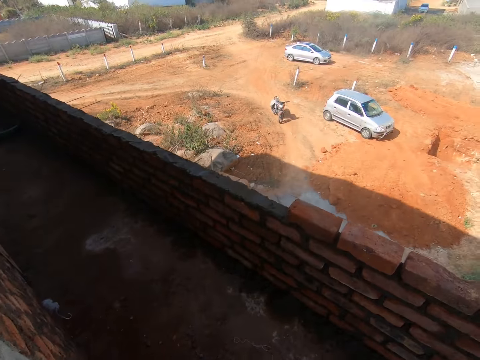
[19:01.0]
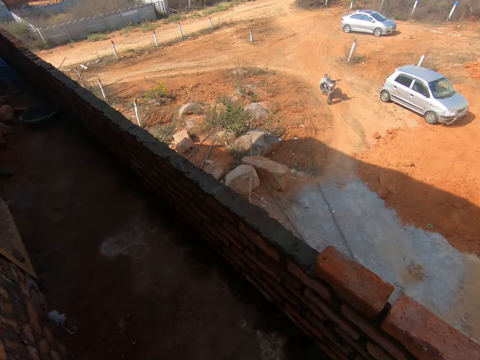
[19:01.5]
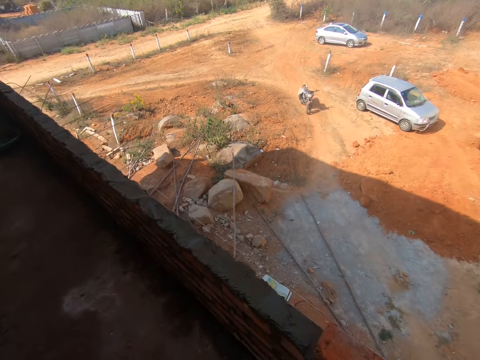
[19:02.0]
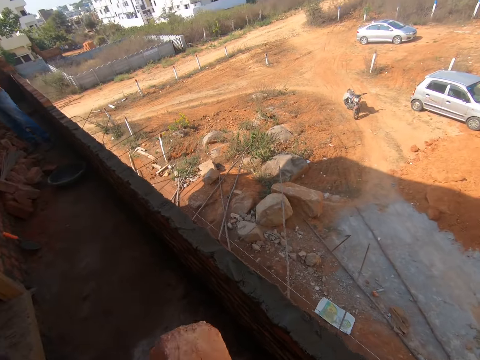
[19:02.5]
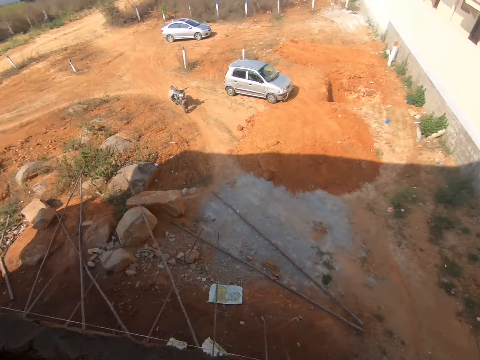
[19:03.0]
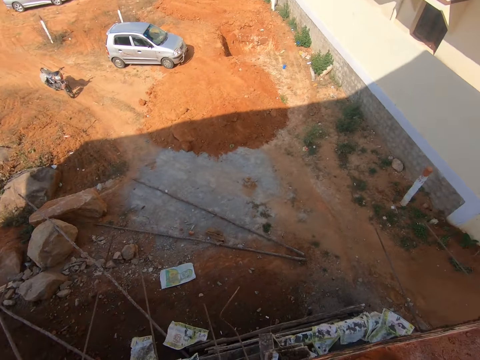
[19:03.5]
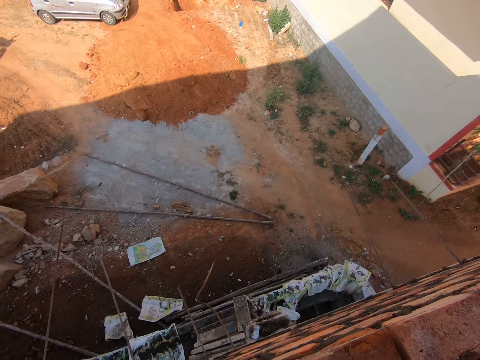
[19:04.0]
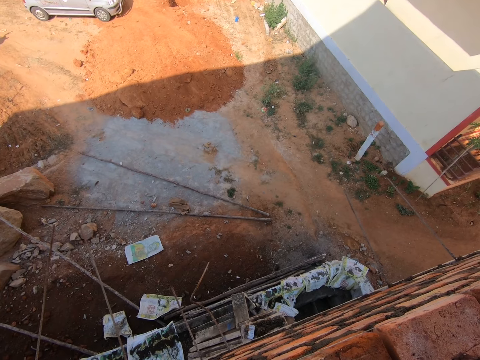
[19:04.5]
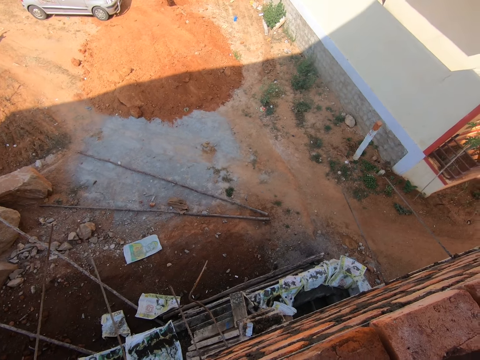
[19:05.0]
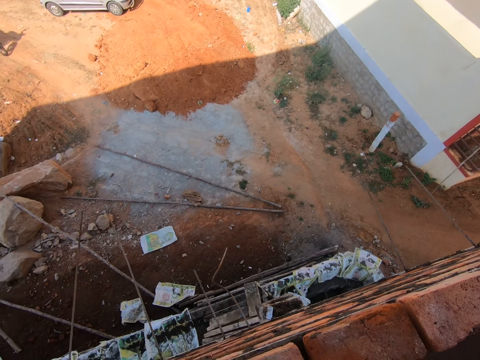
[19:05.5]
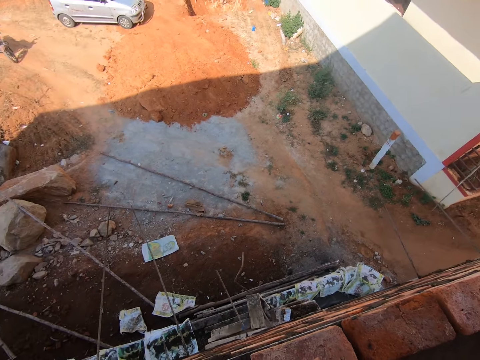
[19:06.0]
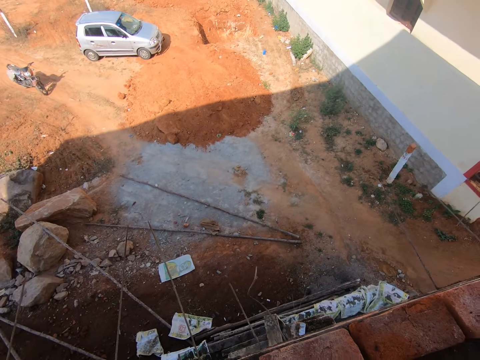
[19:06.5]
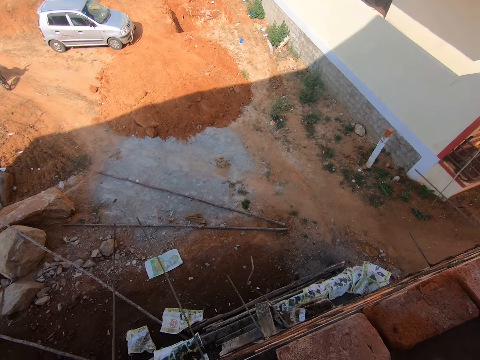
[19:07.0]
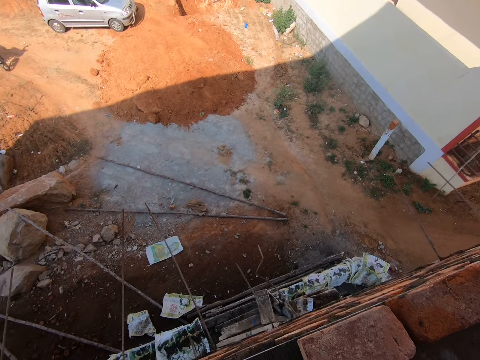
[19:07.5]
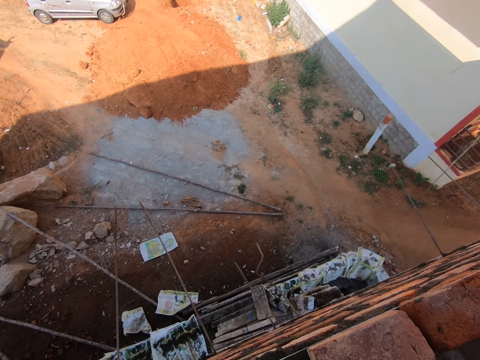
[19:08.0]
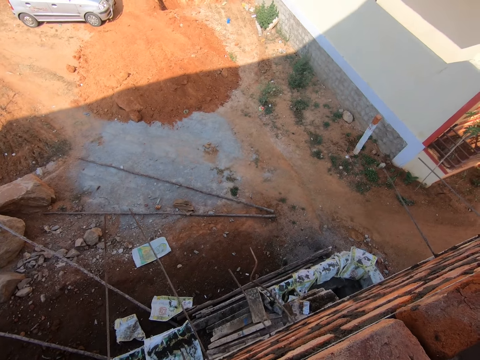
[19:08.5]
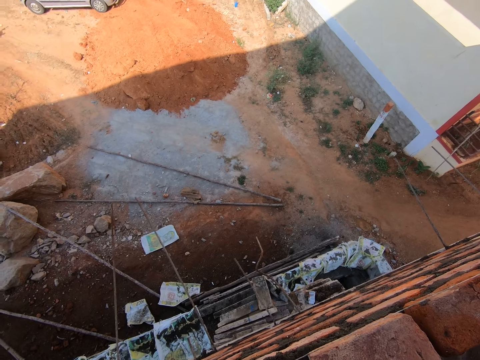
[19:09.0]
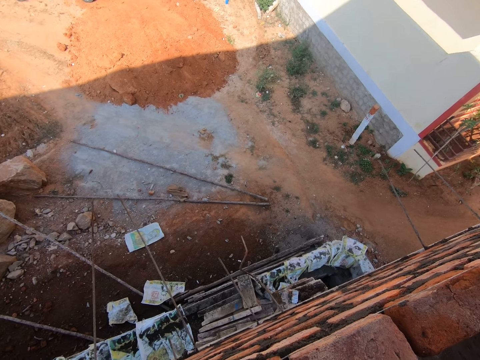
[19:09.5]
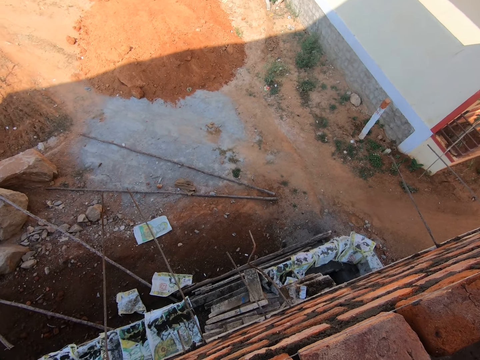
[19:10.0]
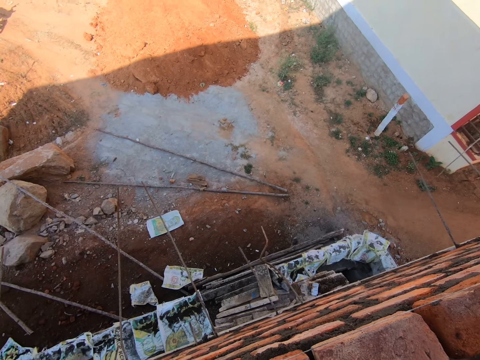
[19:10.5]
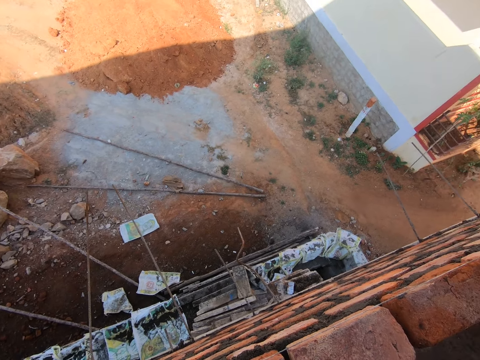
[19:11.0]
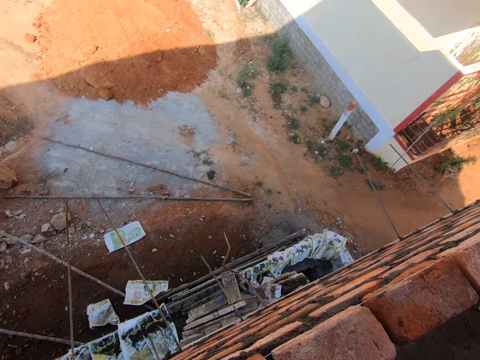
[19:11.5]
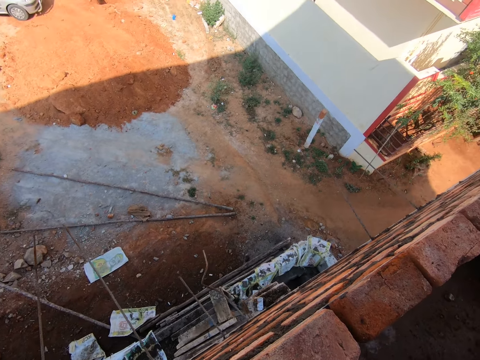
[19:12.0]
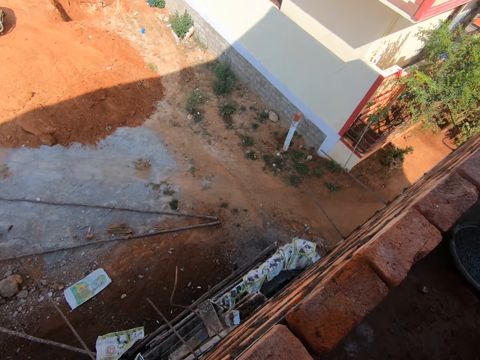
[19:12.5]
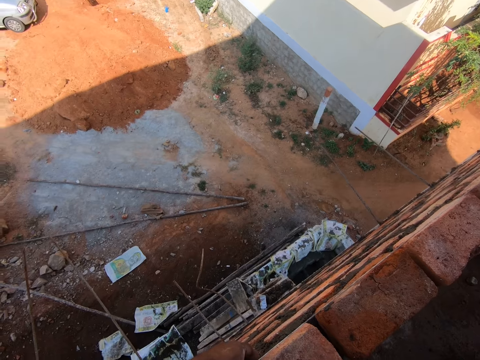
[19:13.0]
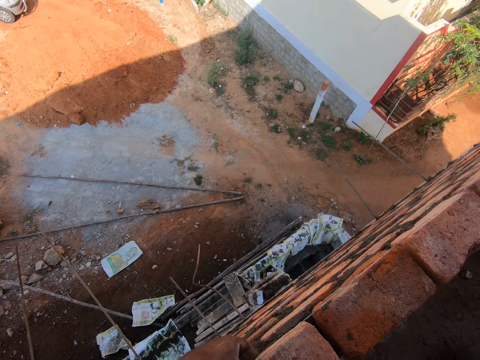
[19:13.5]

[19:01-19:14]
The camera wearer walks around. They put a brick on the wall. They look around. They stare at the wall. They talk. They adjust the brick. They look around.

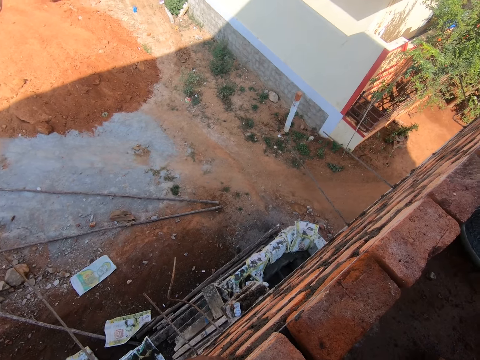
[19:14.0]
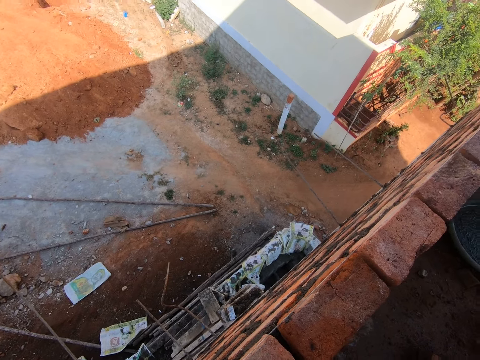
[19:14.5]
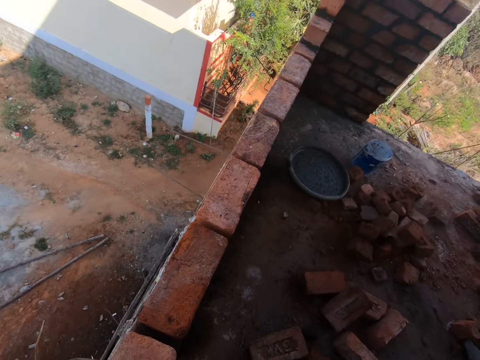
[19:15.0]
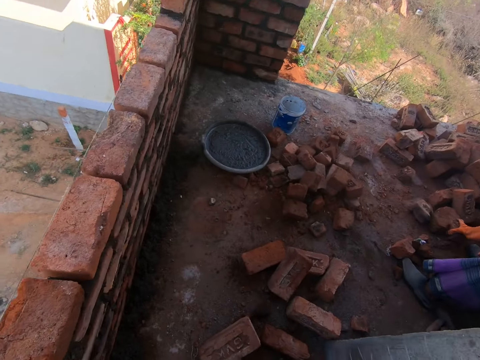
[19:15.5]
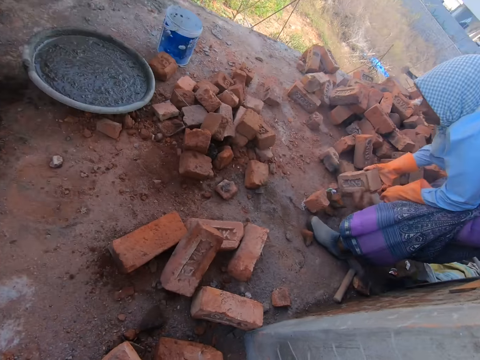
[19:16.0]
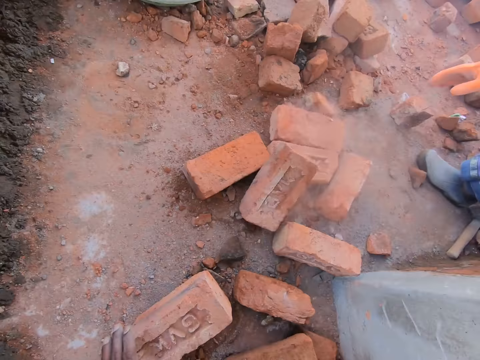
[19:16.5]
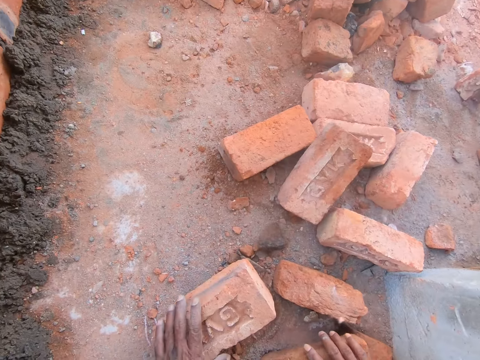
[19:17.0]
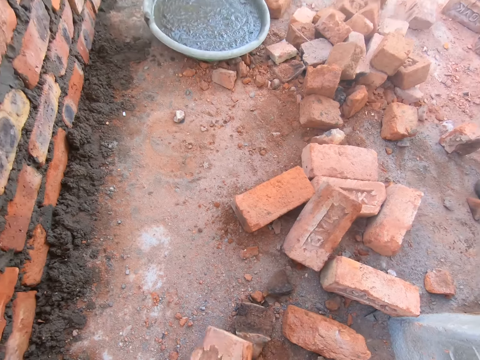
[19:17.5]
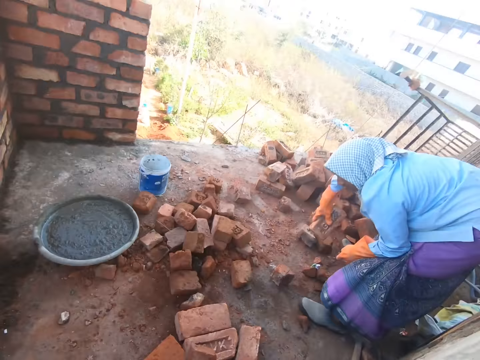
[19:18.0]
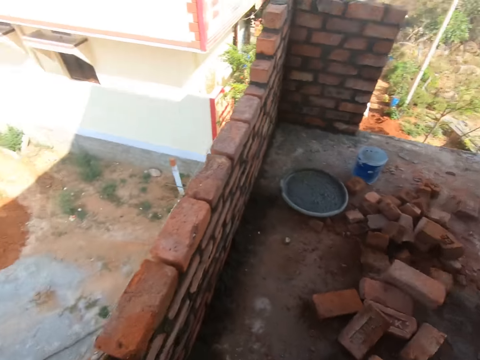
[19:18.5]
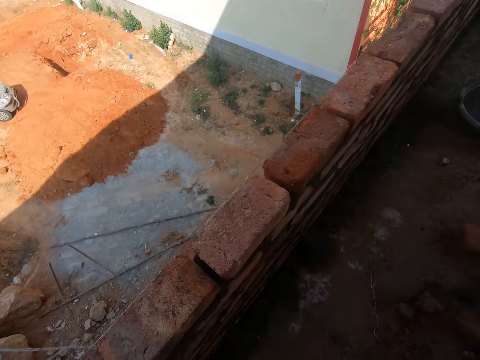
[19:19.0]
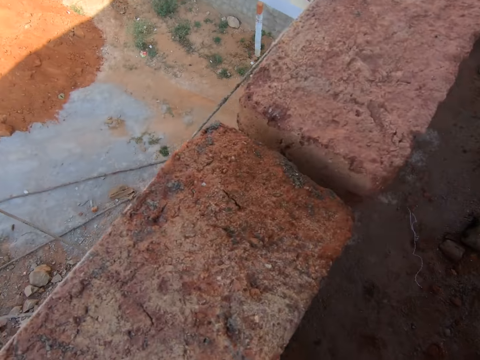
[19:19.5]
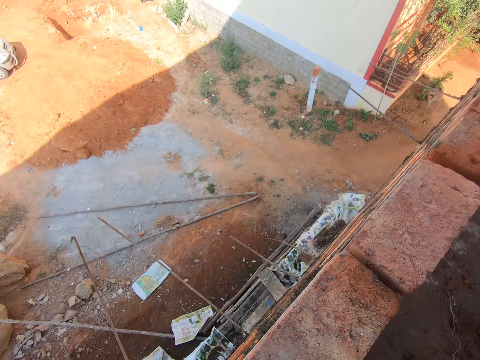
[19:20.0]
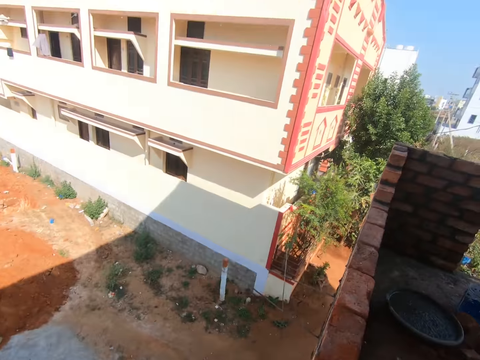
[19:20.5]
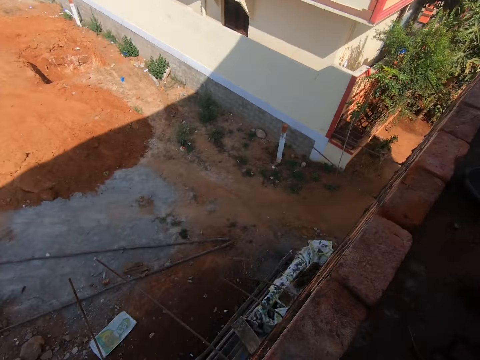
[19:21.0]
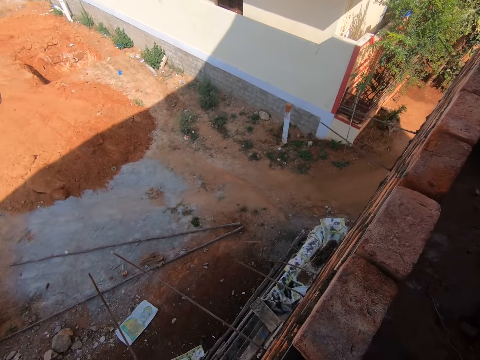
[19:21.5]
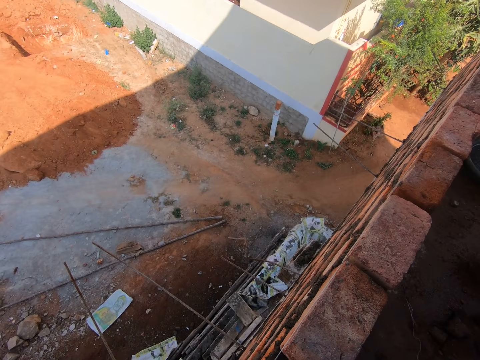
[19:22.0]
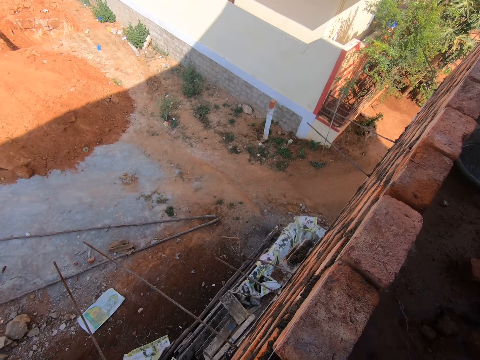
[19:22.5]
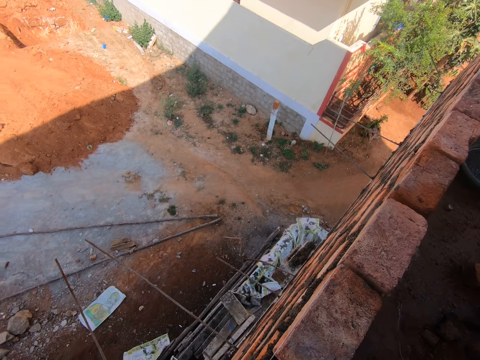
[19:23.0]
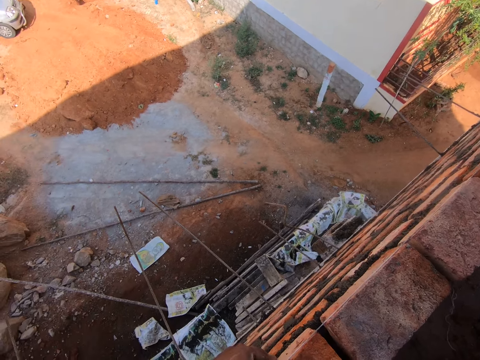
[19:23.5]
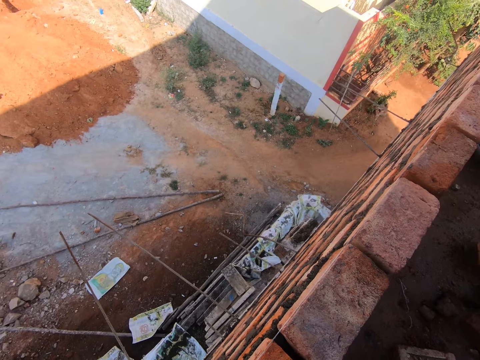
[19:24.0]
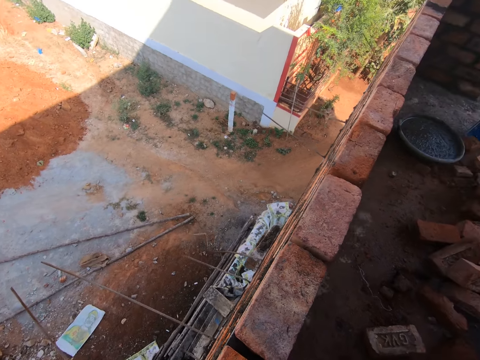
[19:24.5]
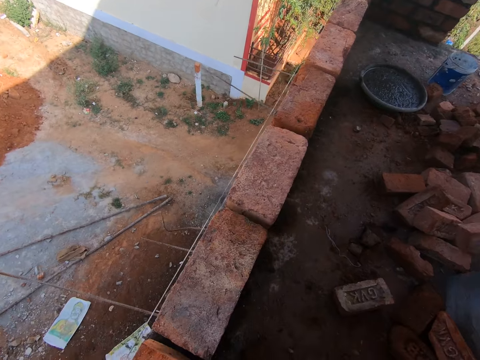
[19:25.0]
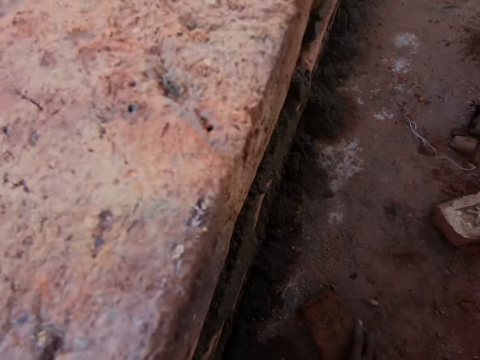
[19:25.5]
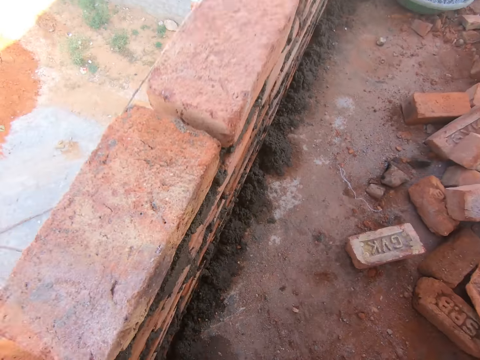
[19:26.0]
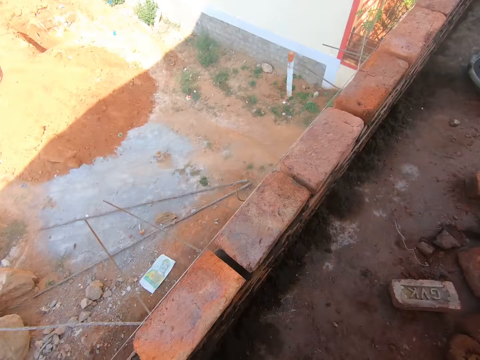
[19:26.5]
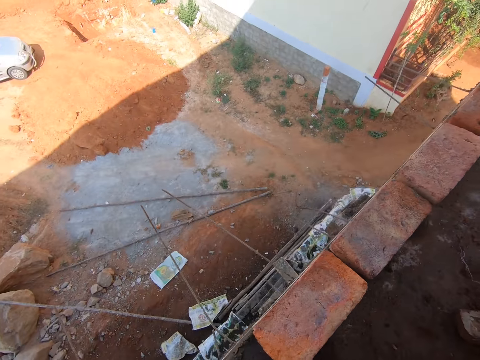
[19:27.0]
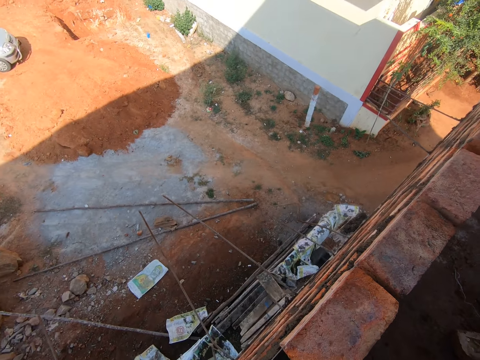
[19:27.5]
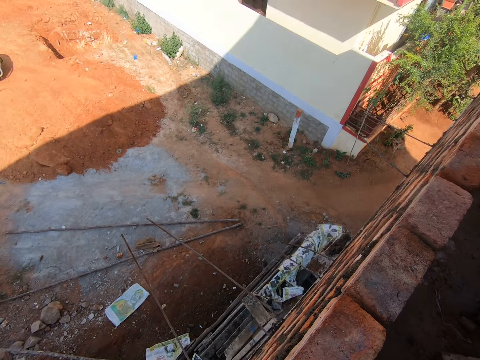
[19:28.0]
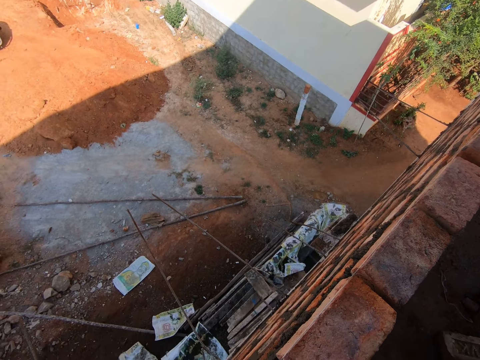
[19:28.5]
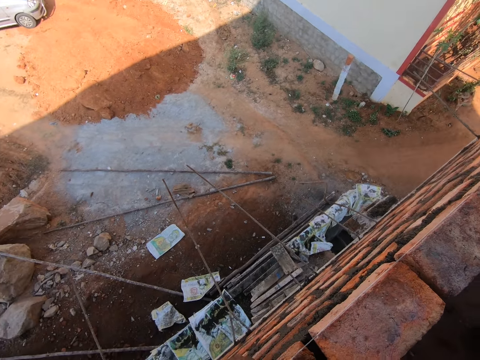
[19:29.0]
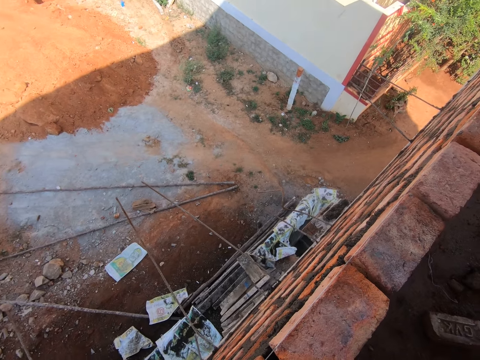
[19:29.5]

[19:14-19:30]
A person throws the brick. The camera wearer talks. They pick up the bricks. The person picks up the brick and throws the brick. The camera wearer talks. They stare at the wall. They pick up the bricks. They put the brick on the wall.
